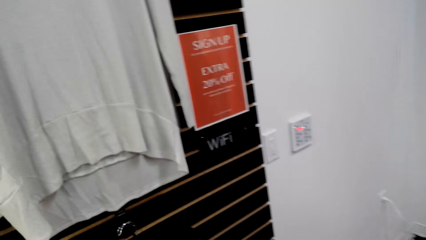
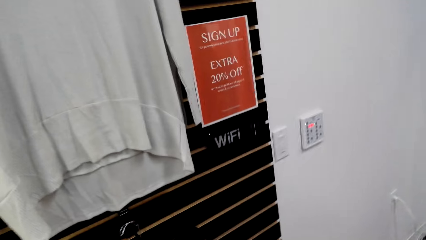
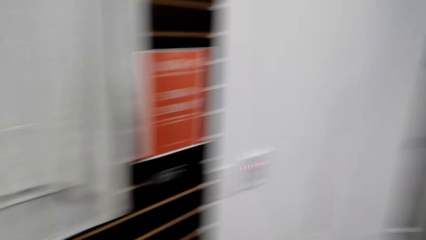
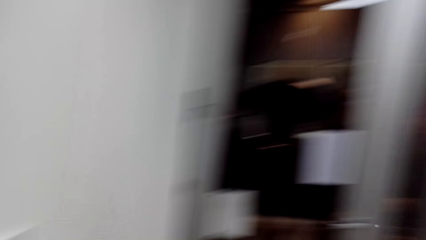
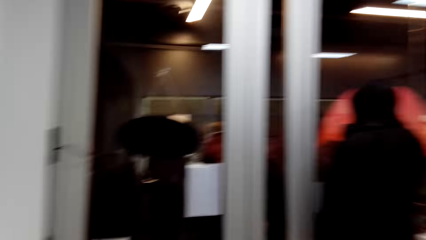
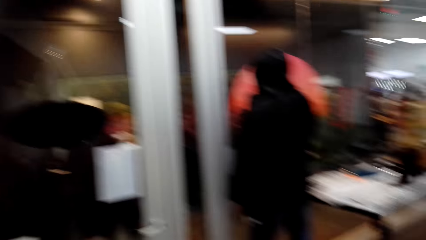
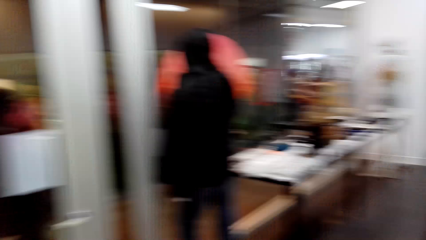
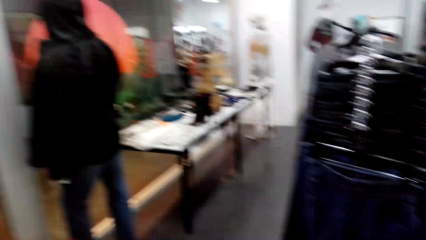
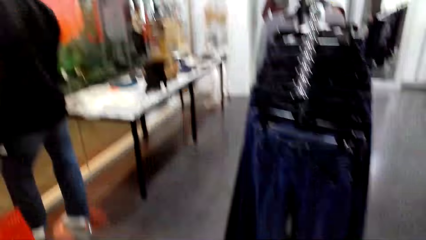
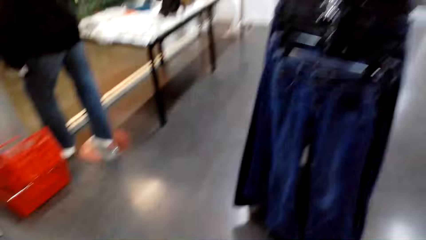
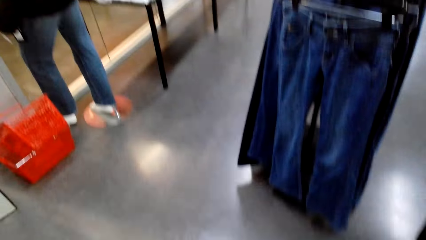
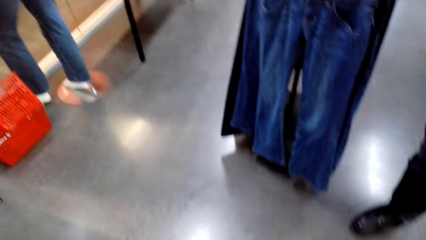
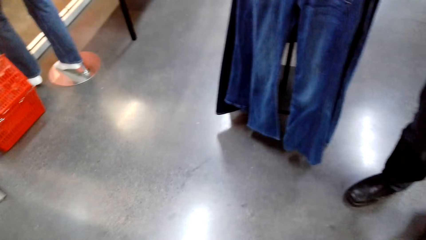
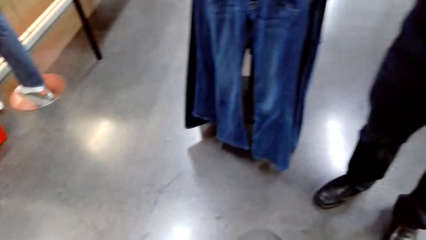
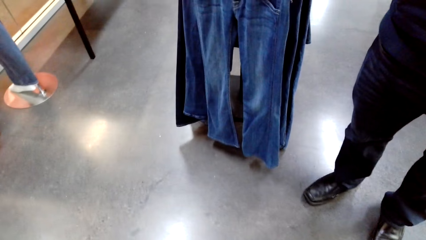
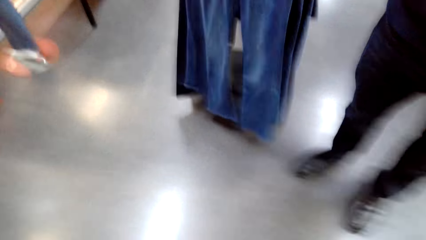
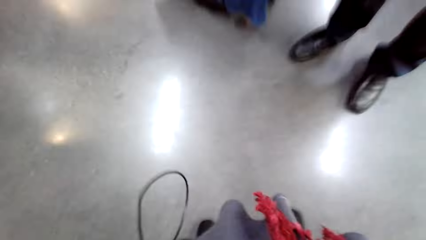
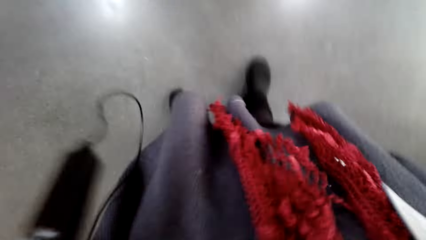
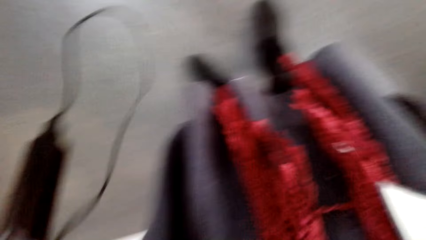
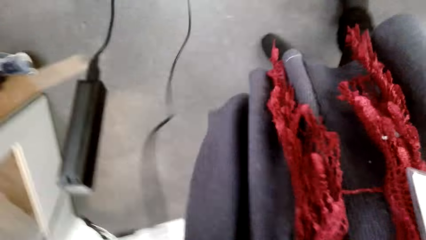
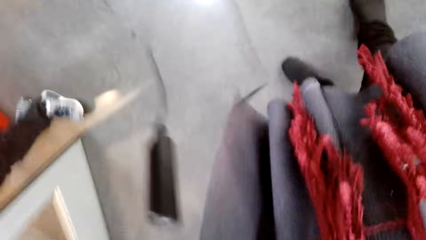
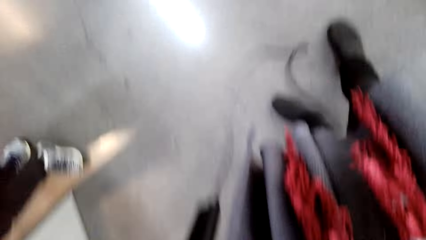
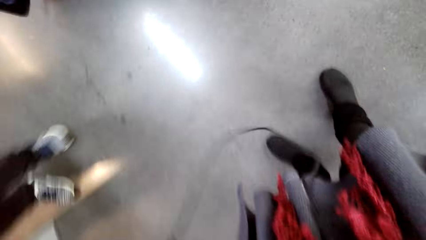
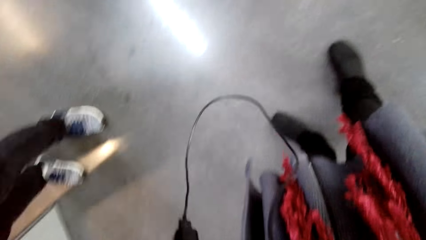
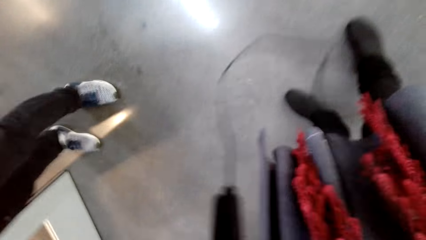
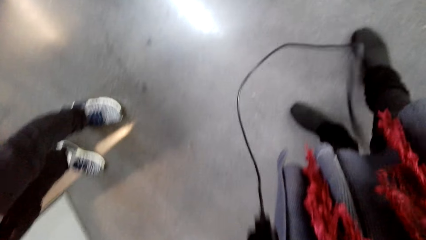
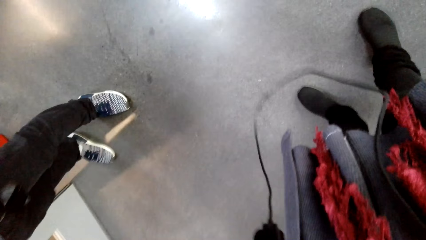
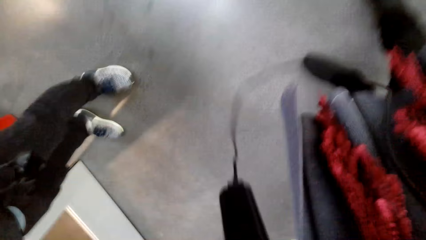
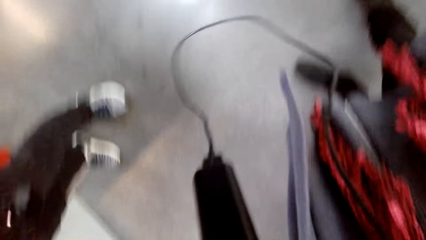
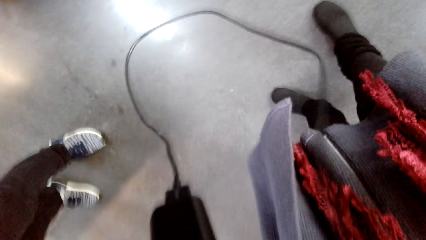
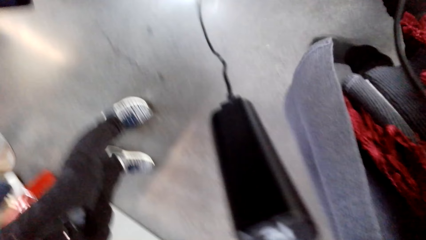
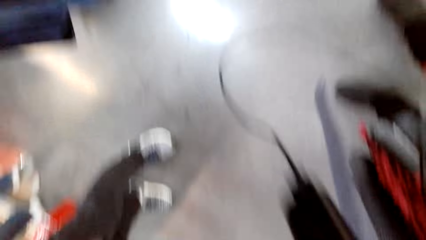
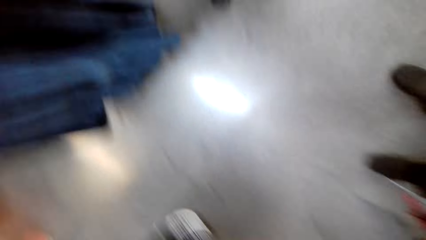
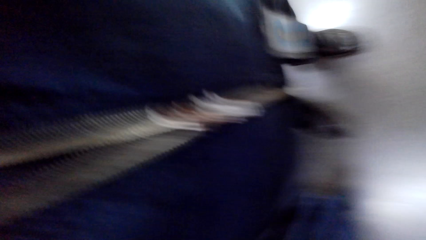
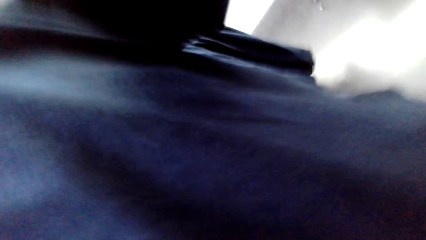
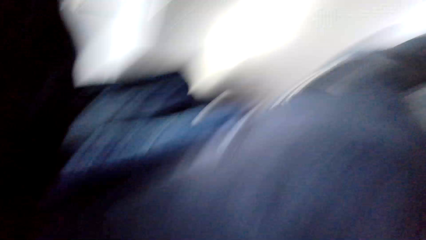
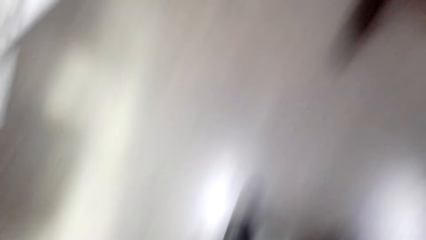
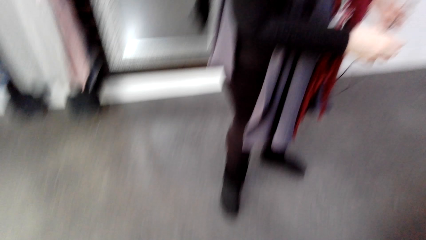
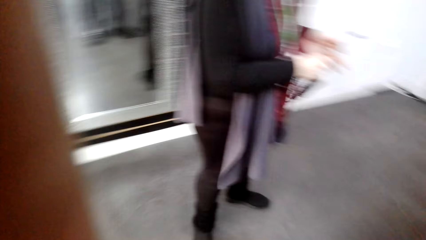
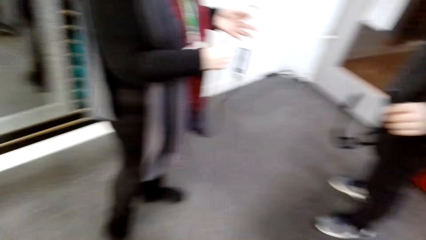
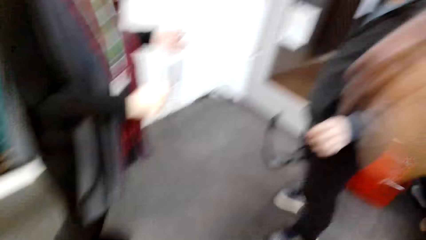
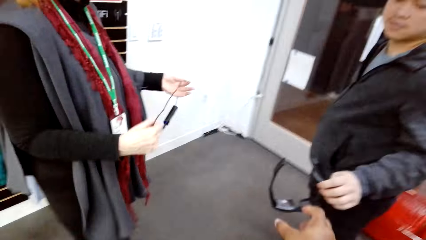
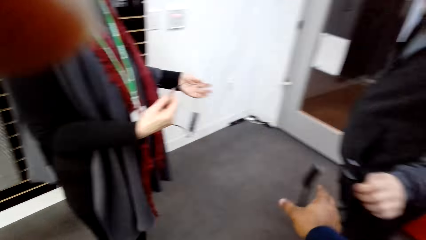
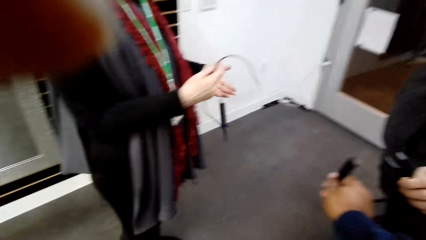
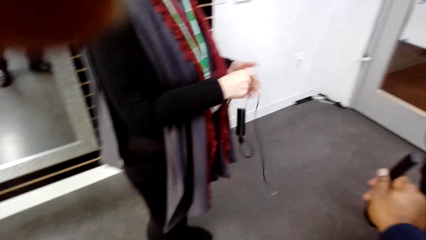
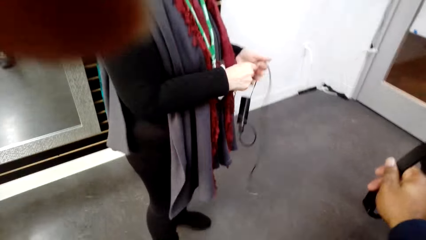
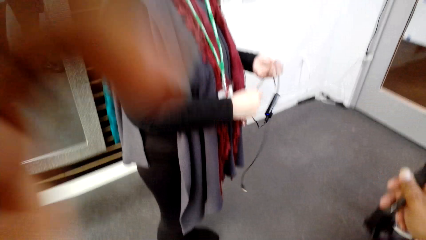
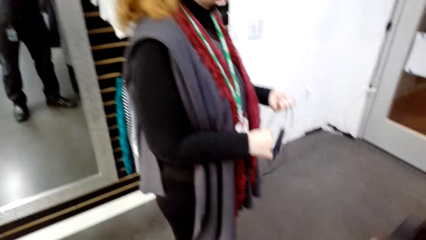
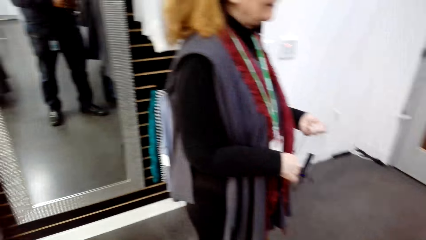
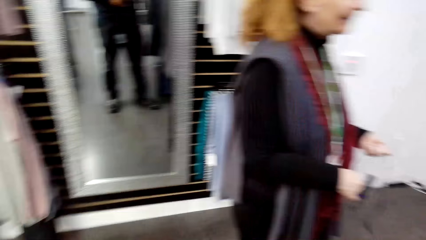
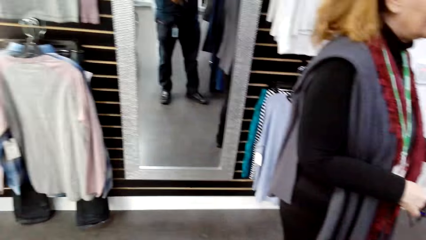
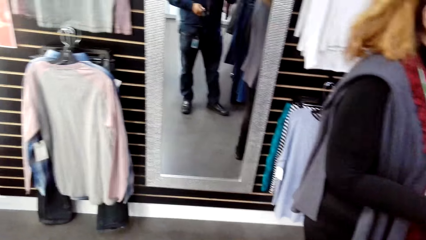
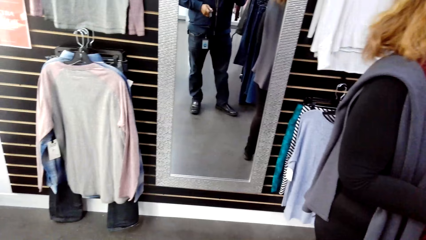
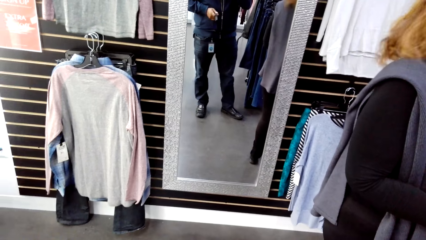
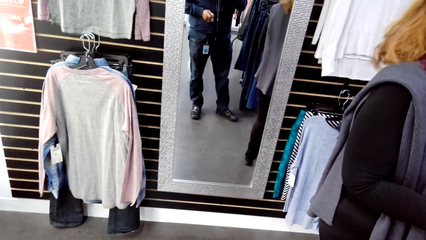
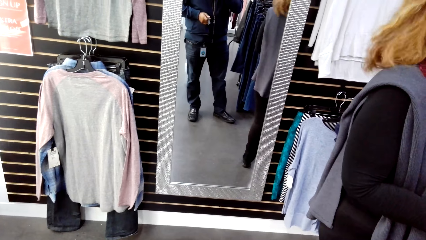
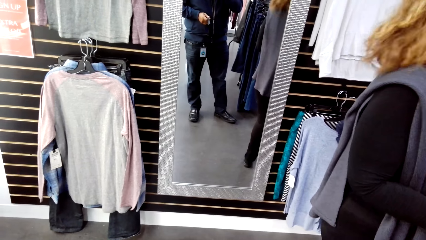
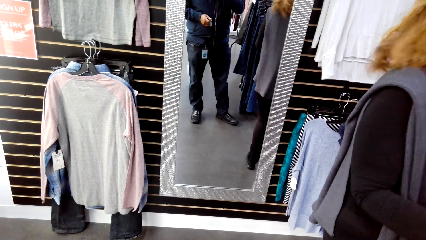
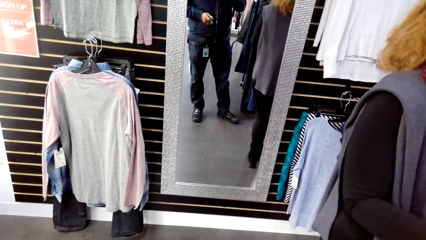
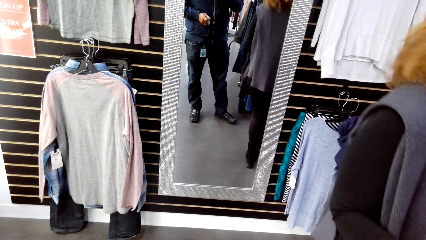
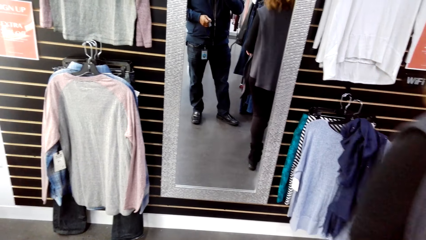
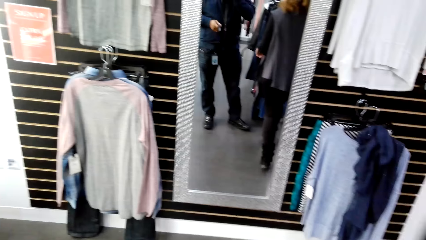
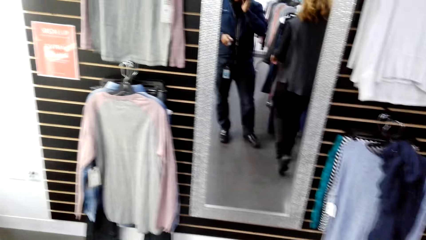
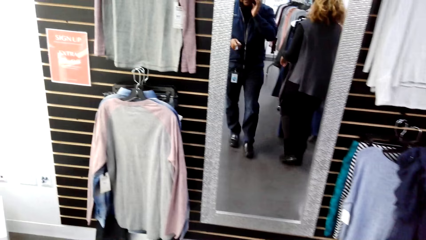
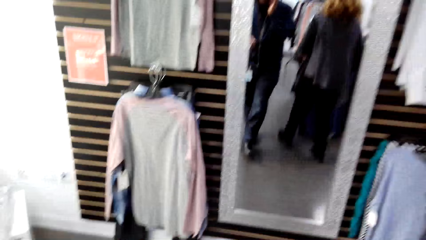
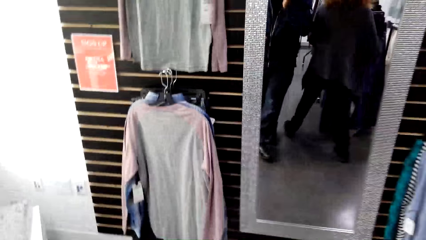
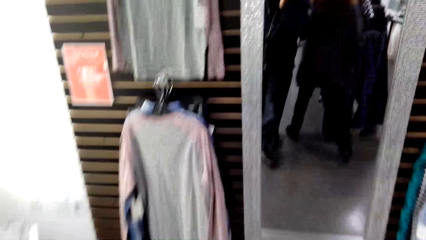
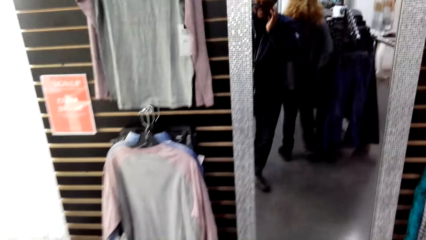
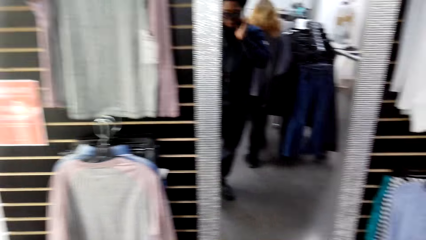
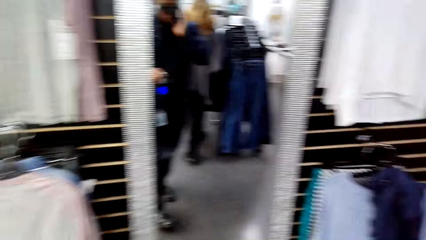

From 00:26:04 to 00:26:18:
The camera wearer walks around in the clothing store. They stand in the clothing store. They hold a charger adapter in the clothing store. They pick up eye glasses. They stand in the clothing store.
